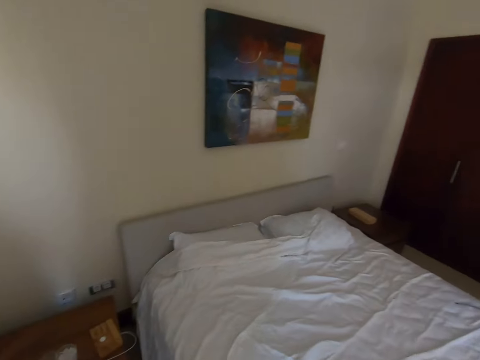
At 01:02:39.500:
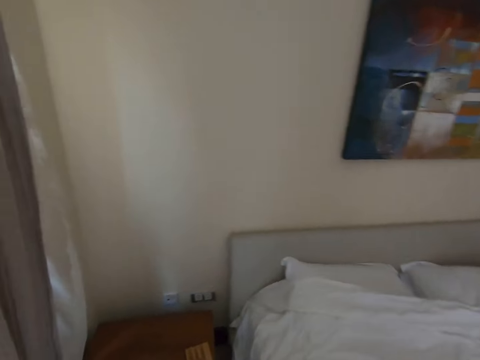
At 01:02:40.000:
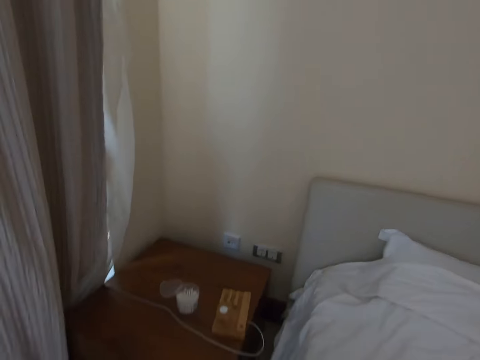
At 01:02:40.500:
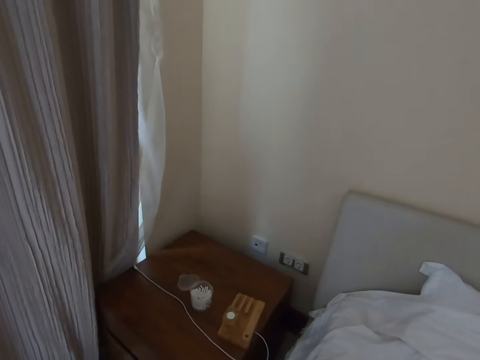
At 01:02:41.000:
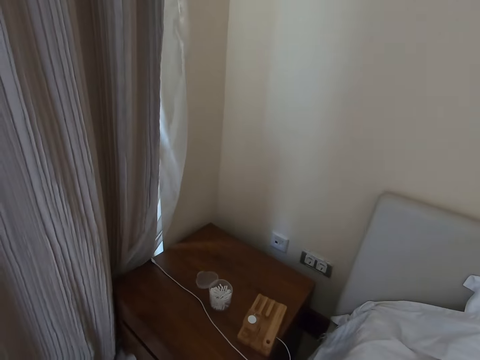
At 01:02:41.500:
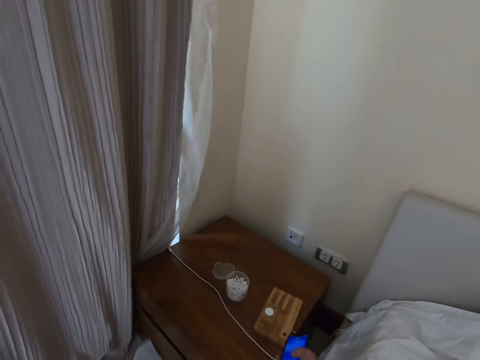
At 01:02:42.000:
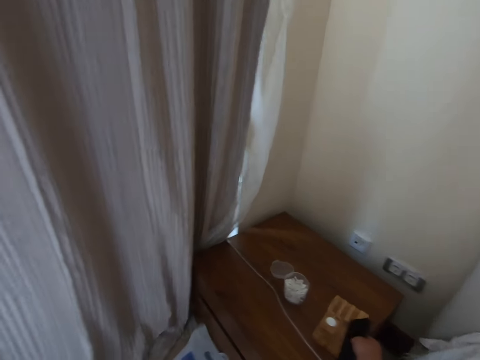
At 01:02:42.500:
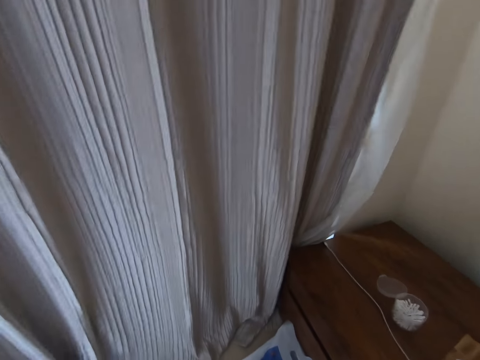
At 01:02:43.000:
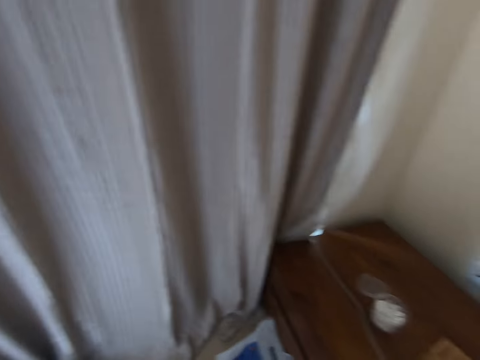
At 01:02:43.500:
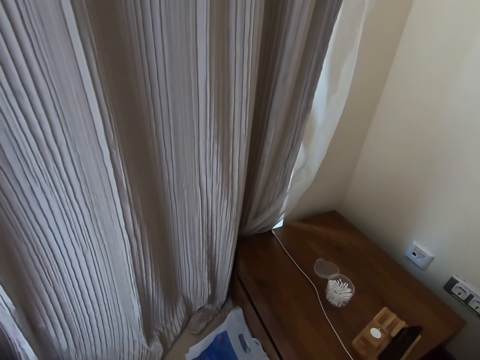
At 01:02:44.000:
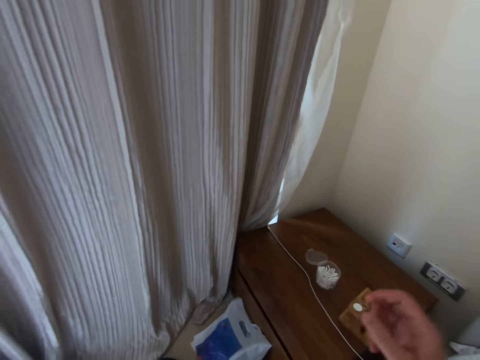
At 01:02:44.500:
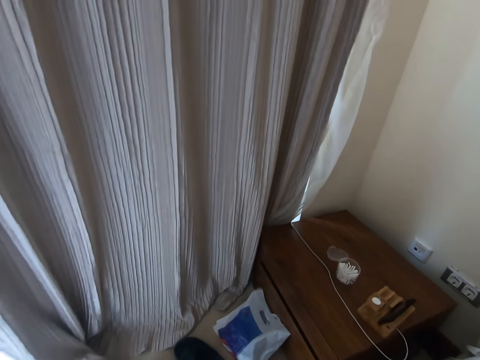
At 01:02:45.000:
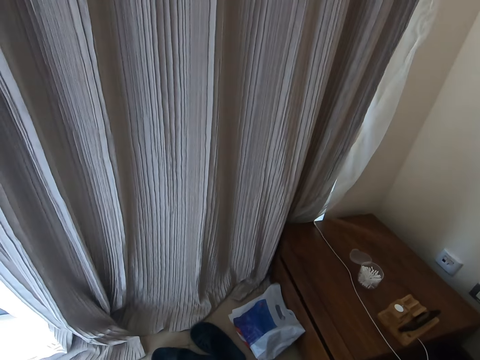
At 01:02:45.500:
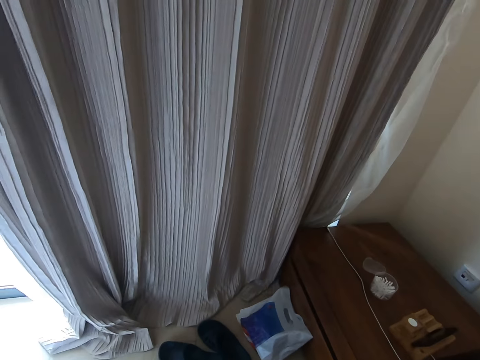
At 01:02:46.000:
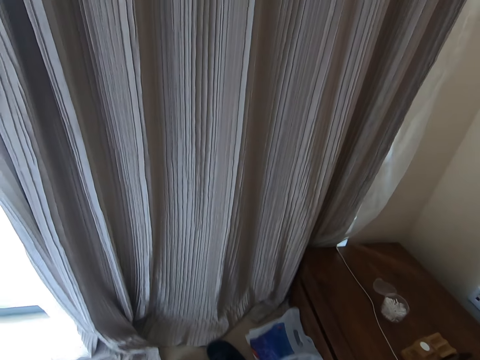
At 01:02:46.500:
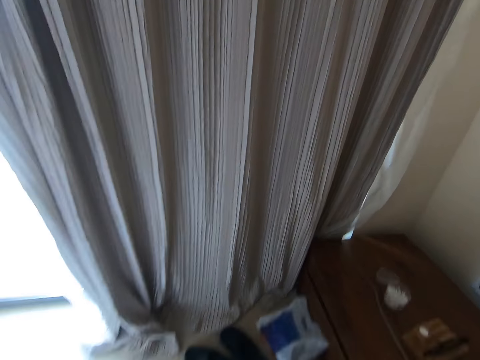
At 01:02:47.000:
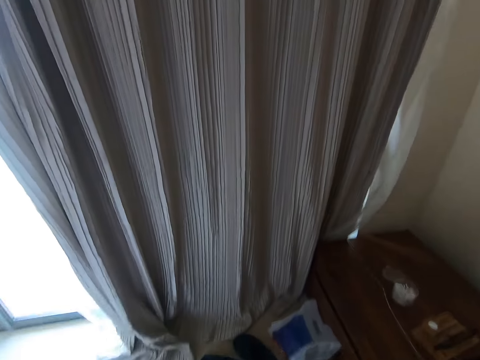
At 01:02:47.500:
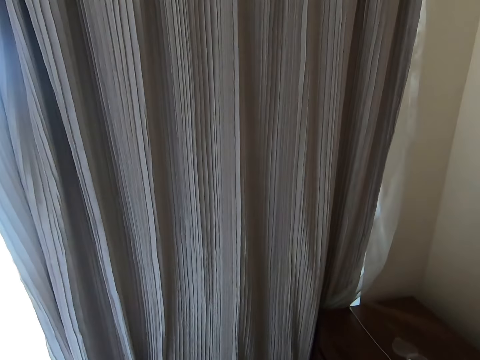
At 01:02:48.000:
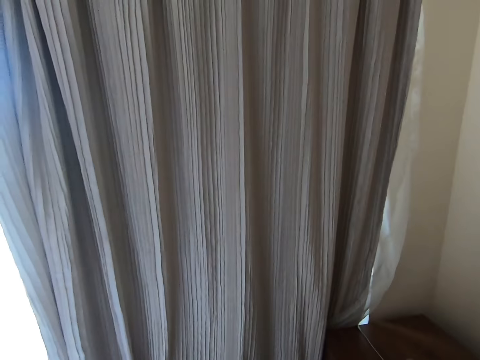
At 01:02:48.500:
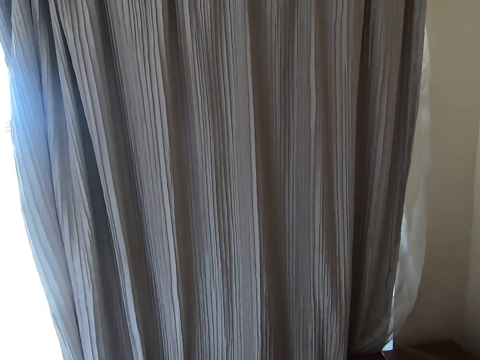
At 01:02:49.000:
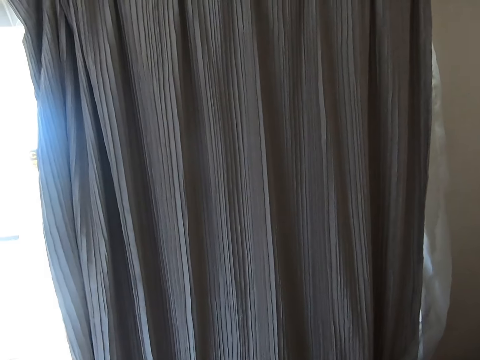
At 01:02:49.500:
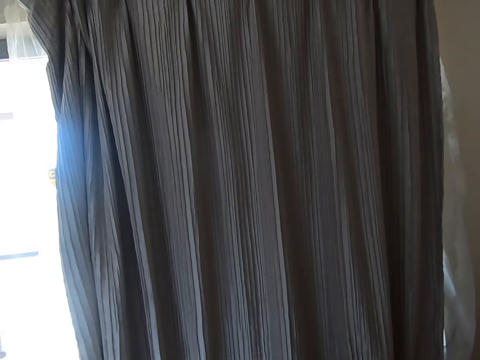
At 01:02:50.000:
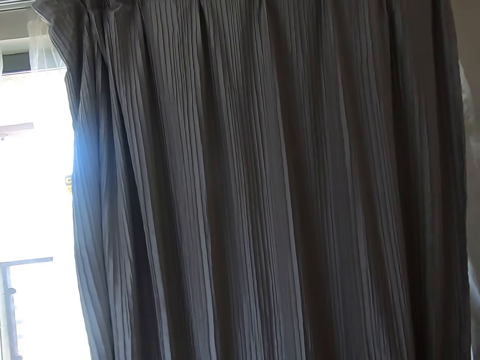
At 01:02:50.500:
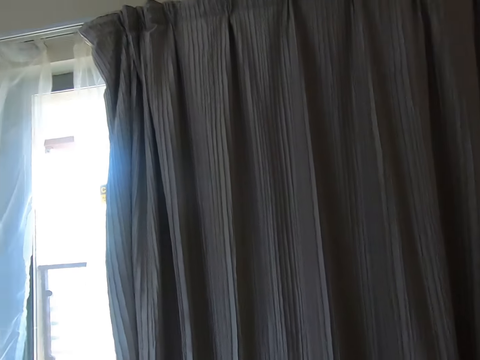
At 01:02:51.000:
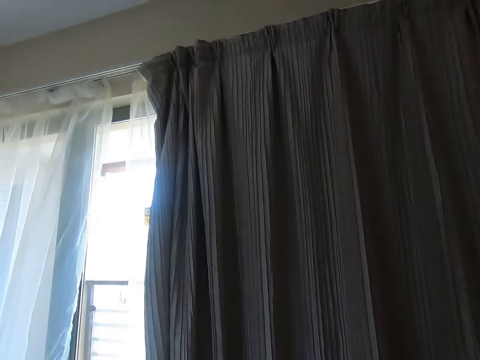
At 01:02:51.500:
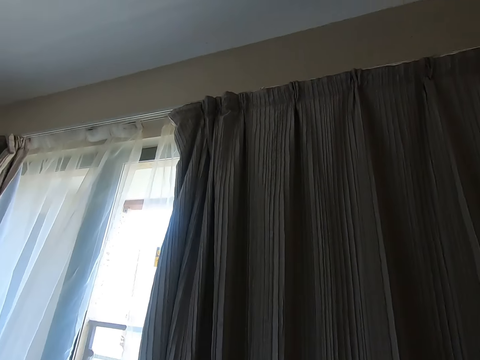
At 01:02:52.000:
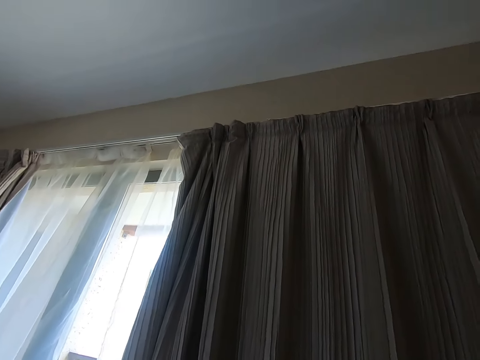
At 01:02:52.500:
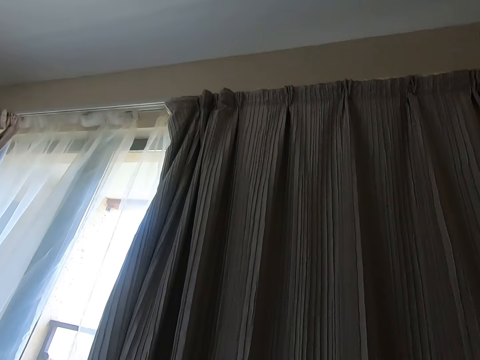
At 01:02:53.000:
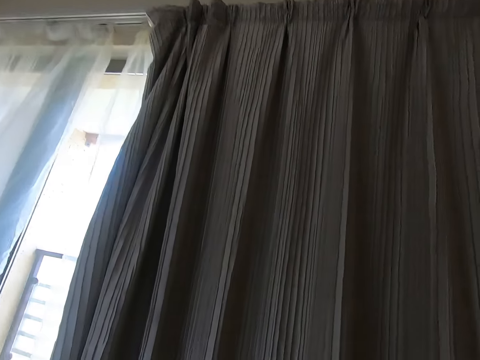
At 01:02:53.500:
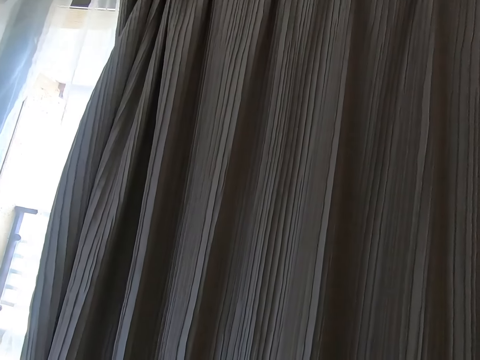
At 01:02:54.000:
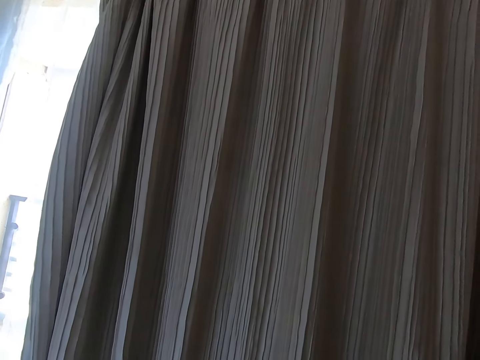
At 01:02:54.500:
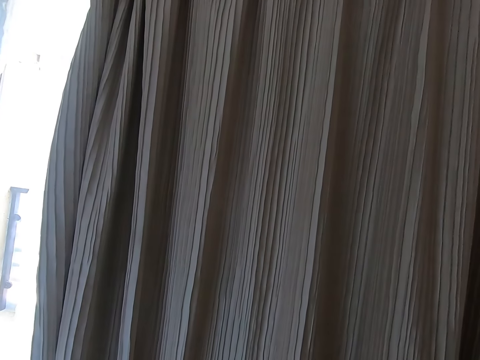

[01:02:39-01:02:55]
The camera wearer sits on the bed. He adjusts the camera. He puts the phone on the table. He adjusts his camera. He looks around the room.

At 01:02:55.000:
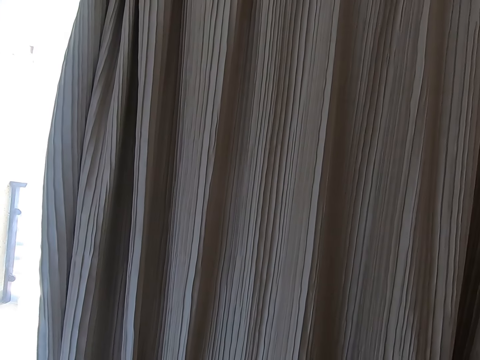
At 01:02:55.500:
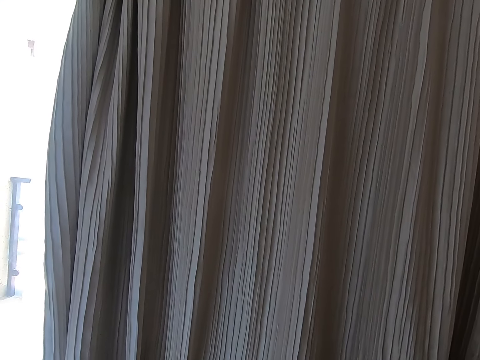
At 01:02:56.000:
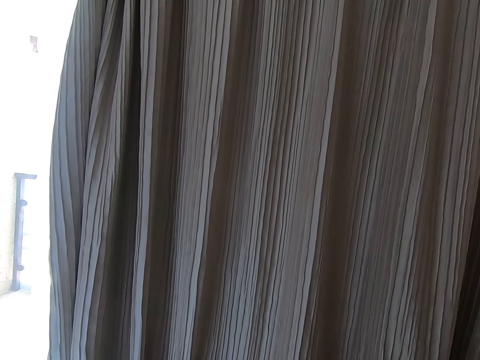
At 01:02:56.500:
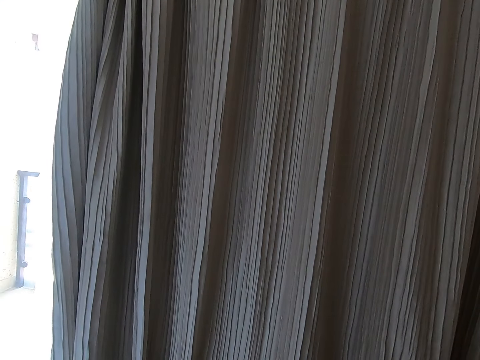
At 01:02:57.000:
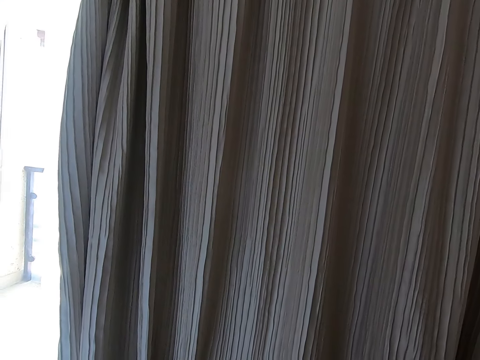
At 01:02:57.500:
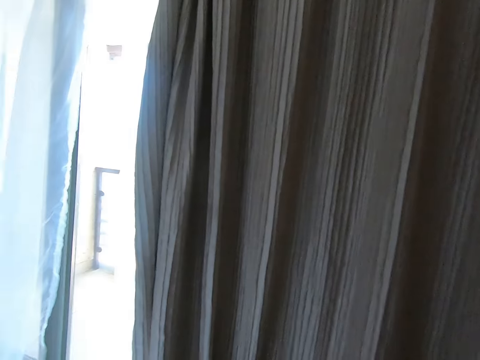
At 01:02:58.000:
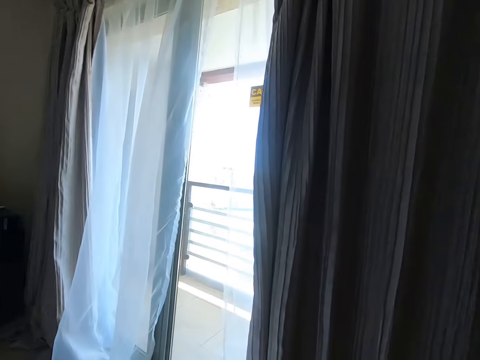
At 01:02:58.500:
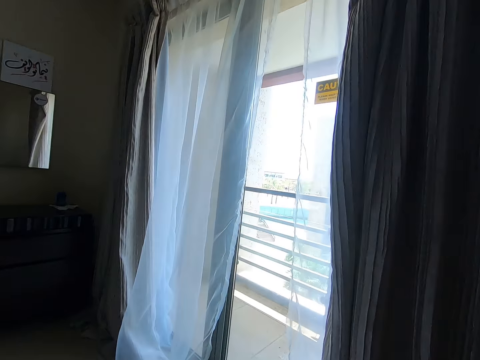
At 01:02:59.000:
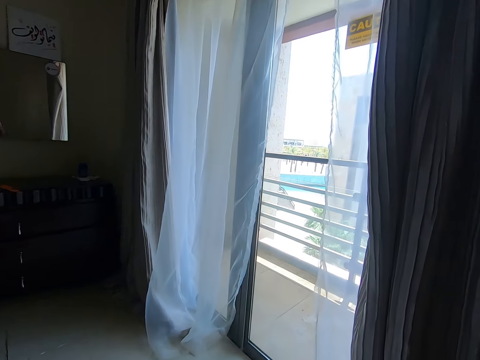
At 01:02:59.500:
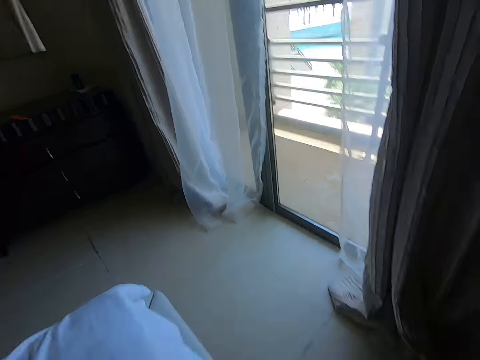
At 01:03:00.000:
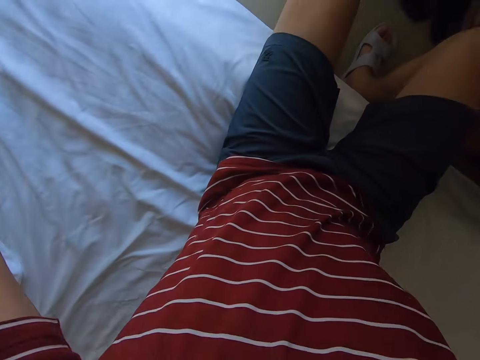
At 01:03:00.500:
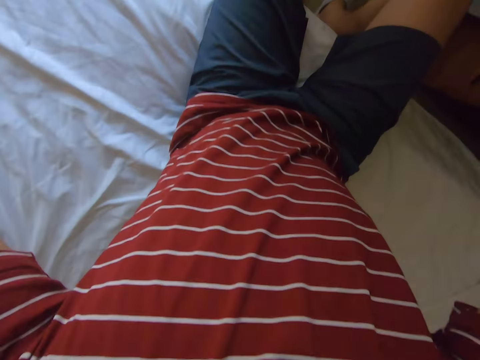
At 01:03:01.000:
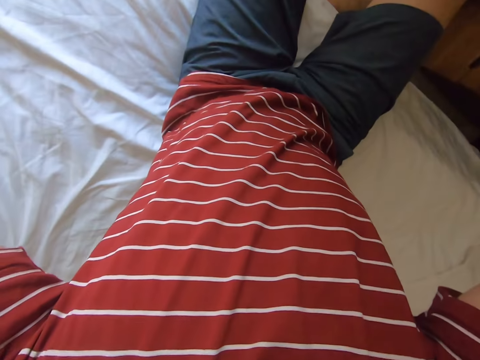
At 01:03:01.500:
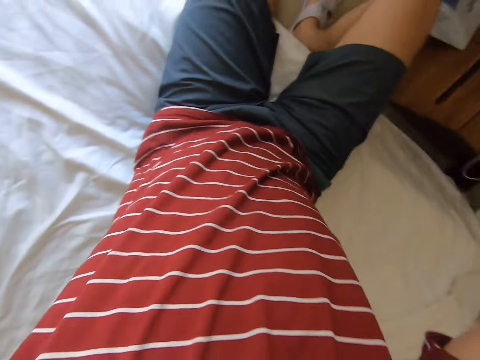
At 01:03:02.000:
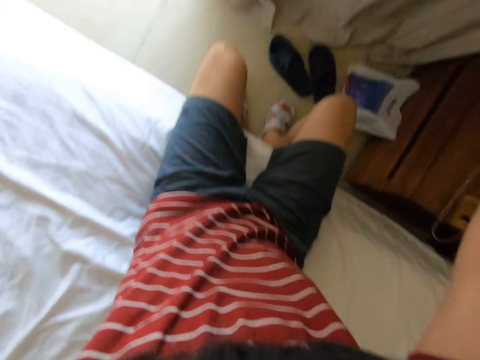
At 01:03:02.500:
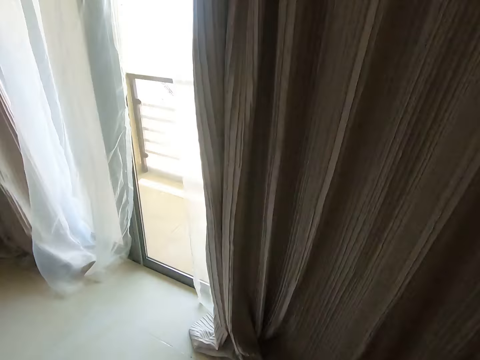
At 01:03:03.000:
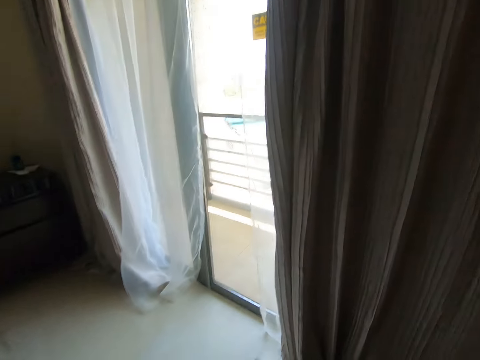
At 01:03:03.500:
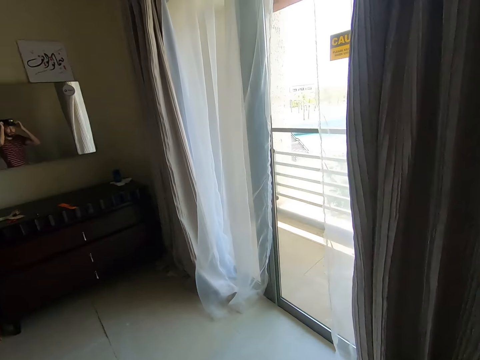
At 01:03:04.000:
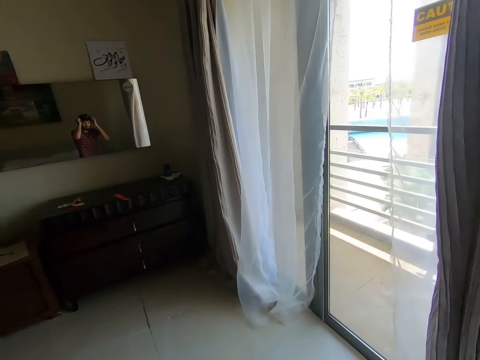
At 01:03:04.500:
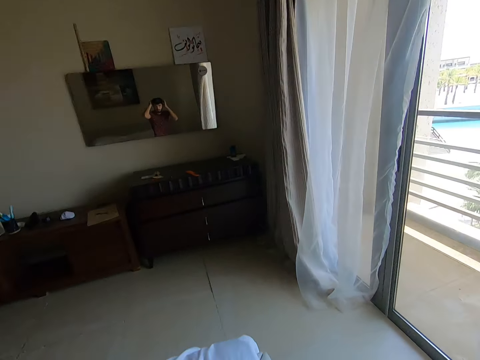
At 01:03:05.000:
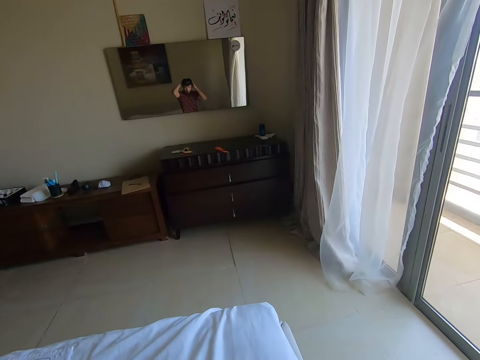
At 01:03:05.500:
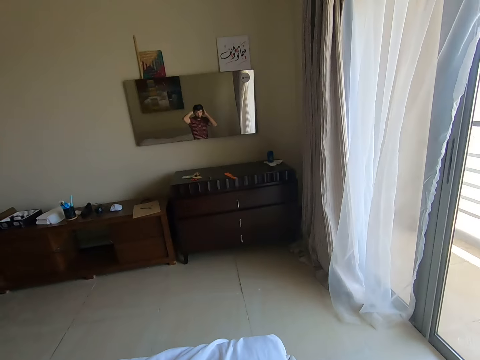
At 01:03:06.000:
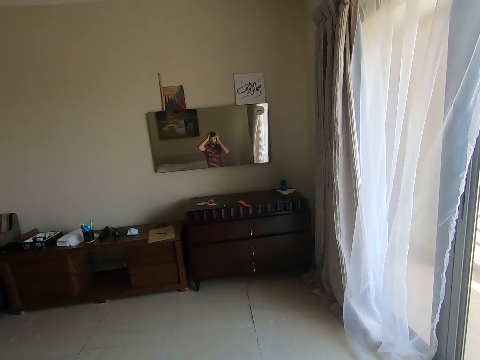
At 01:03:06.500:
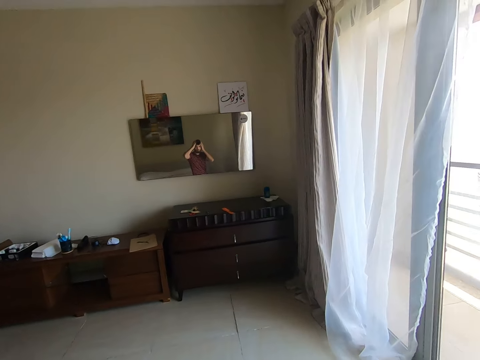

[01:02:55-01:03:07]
The camera wearer adjusts his camera. They look at themselves in the mirror.
